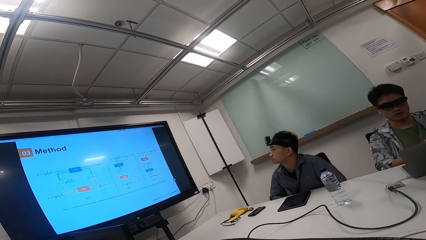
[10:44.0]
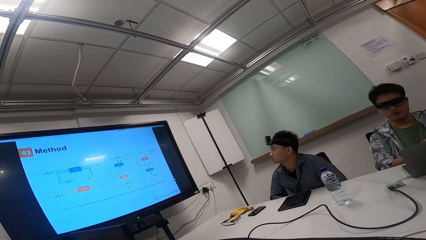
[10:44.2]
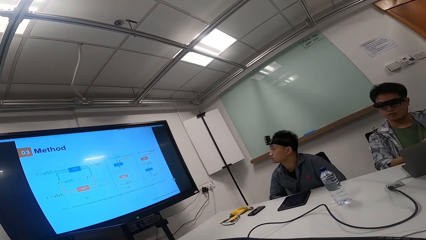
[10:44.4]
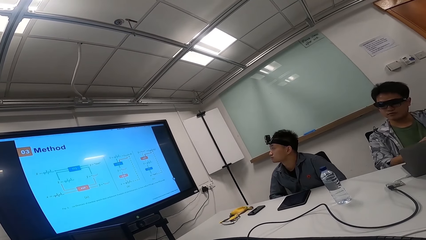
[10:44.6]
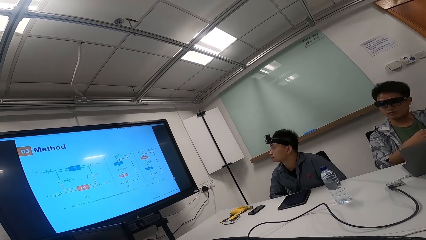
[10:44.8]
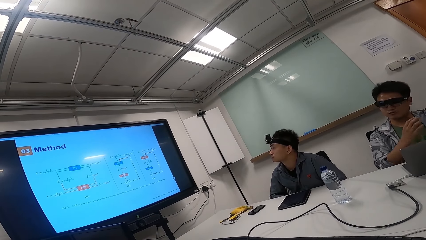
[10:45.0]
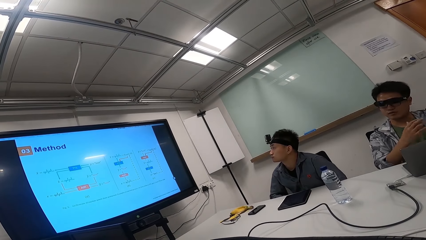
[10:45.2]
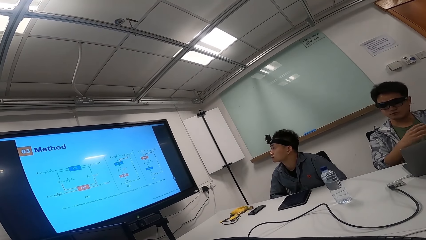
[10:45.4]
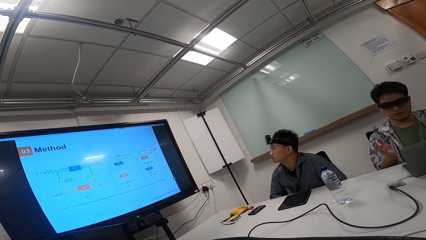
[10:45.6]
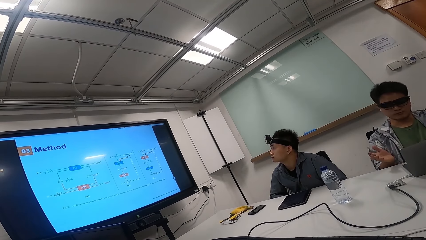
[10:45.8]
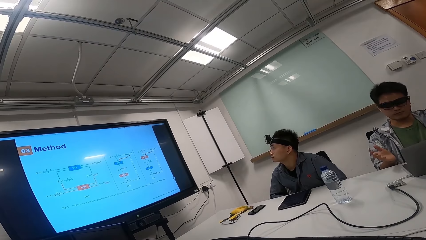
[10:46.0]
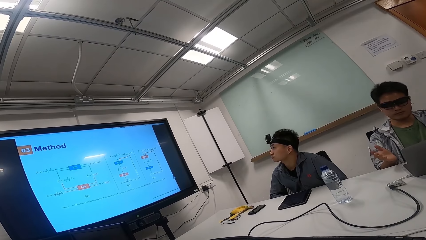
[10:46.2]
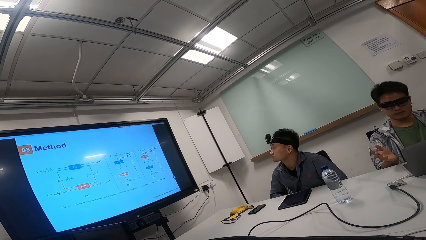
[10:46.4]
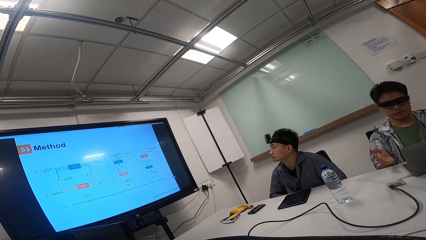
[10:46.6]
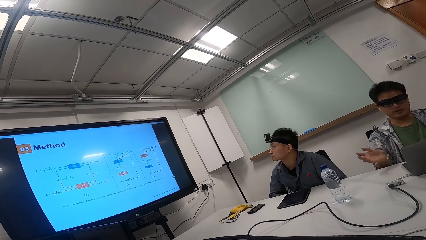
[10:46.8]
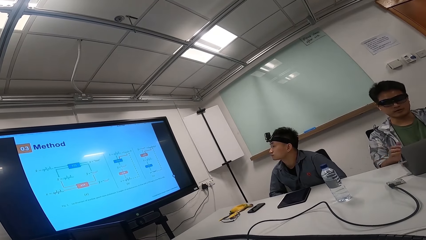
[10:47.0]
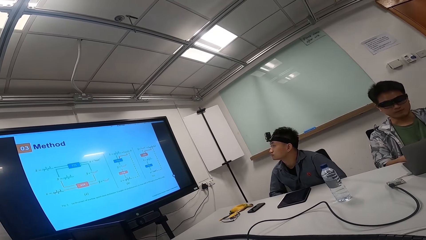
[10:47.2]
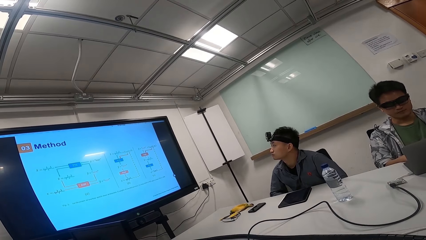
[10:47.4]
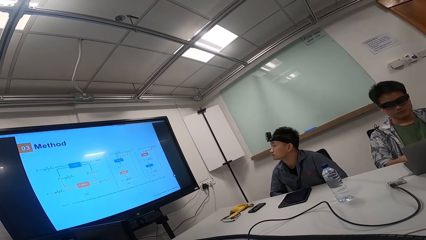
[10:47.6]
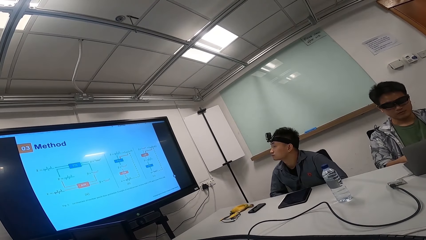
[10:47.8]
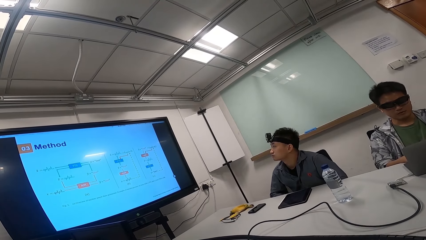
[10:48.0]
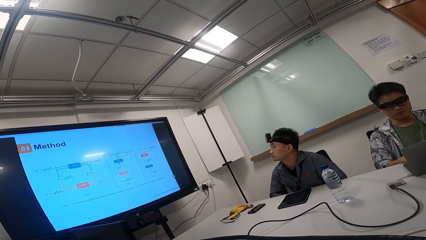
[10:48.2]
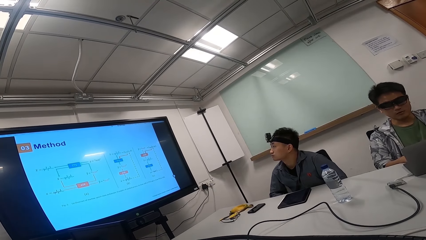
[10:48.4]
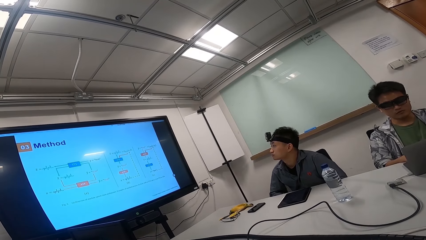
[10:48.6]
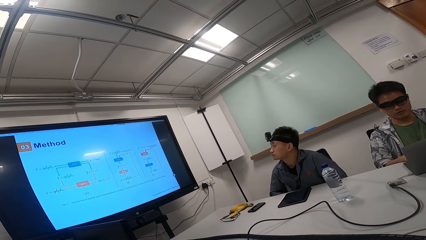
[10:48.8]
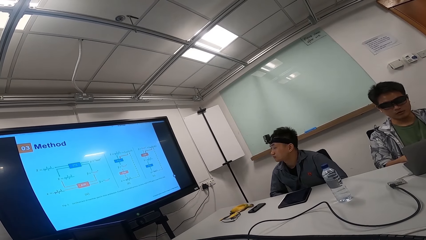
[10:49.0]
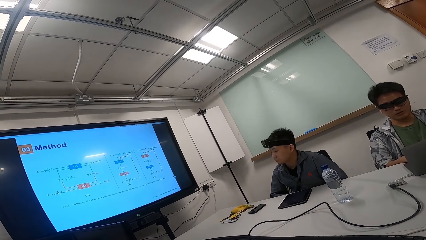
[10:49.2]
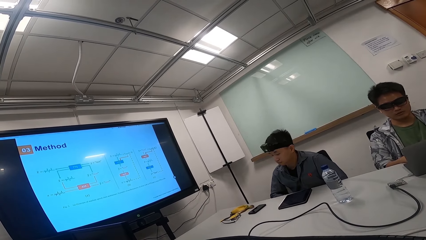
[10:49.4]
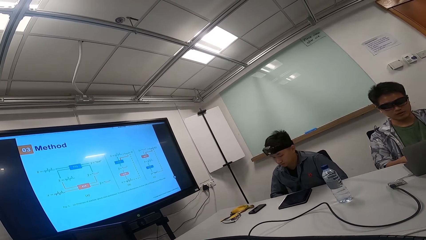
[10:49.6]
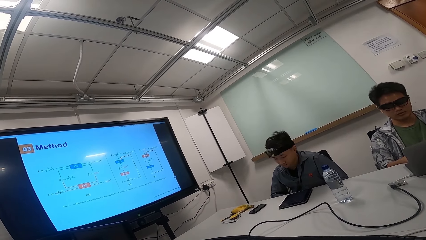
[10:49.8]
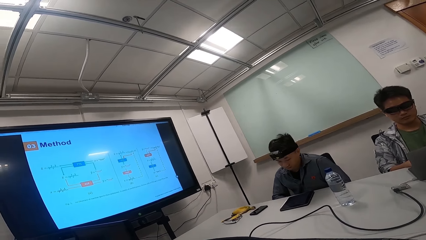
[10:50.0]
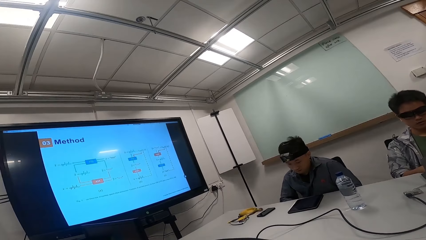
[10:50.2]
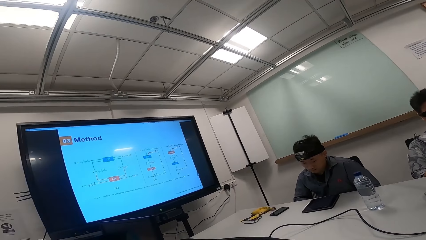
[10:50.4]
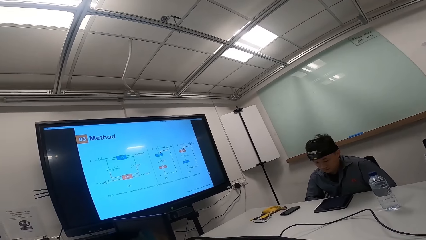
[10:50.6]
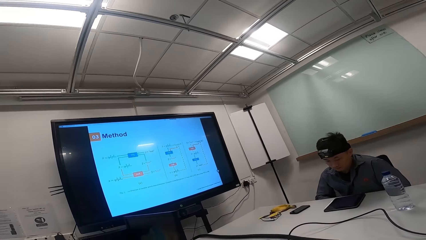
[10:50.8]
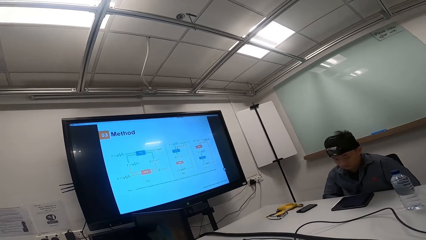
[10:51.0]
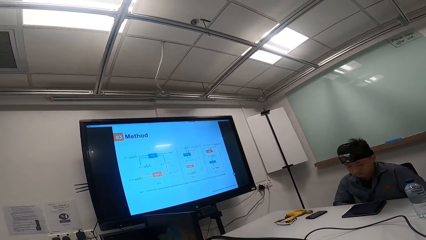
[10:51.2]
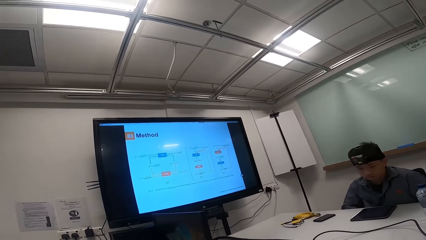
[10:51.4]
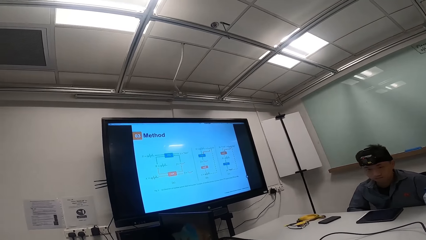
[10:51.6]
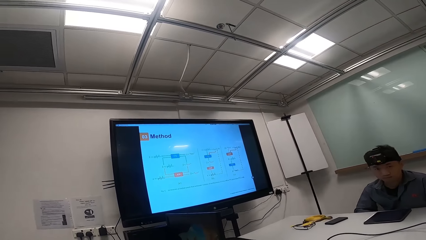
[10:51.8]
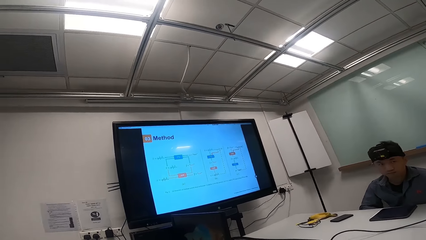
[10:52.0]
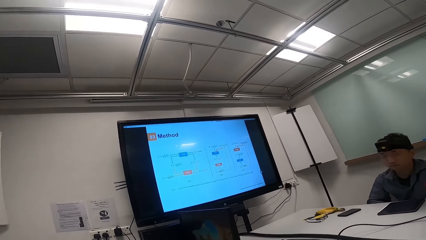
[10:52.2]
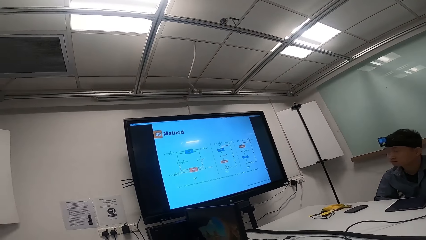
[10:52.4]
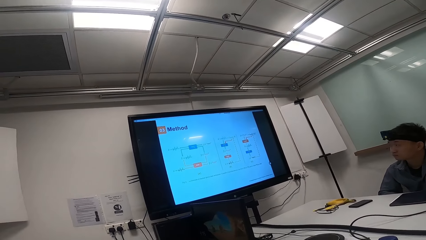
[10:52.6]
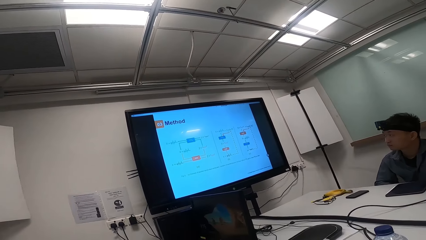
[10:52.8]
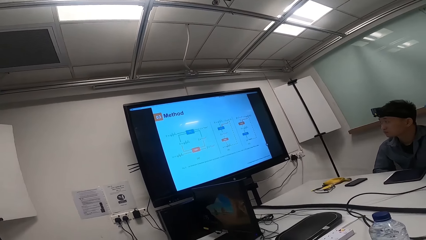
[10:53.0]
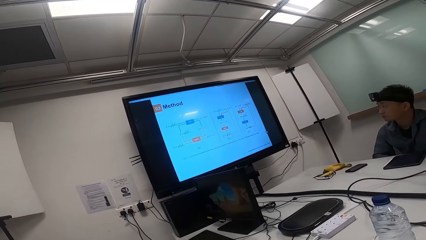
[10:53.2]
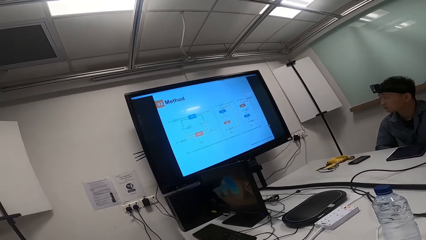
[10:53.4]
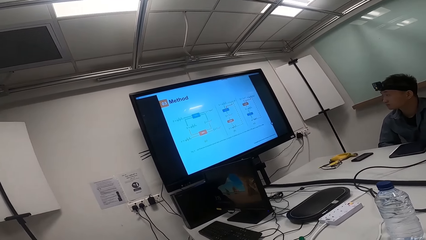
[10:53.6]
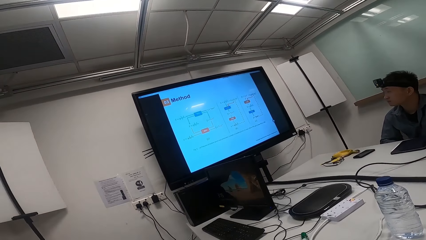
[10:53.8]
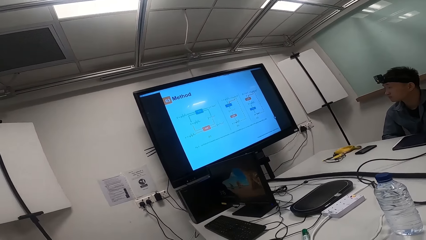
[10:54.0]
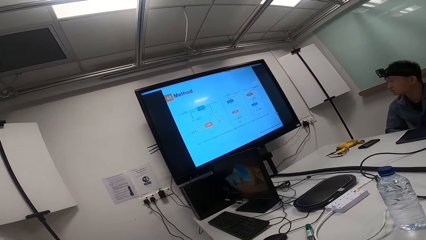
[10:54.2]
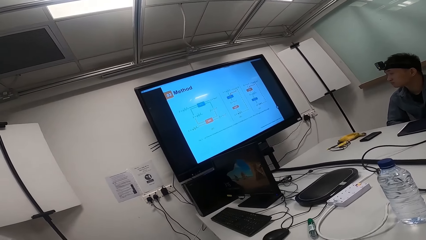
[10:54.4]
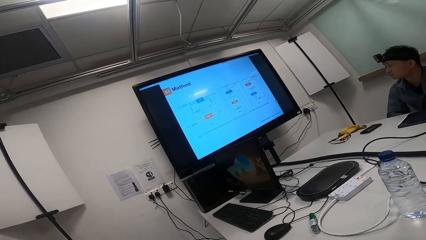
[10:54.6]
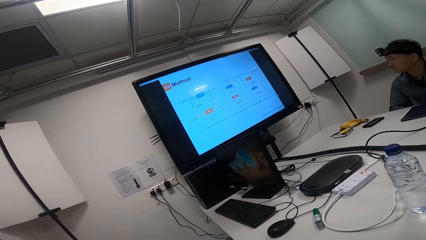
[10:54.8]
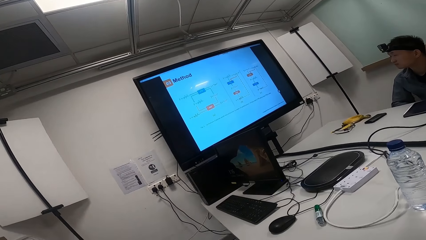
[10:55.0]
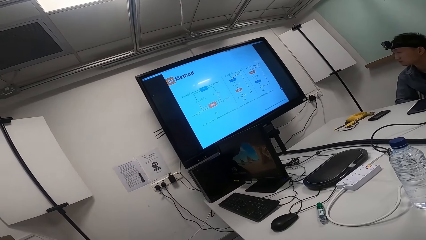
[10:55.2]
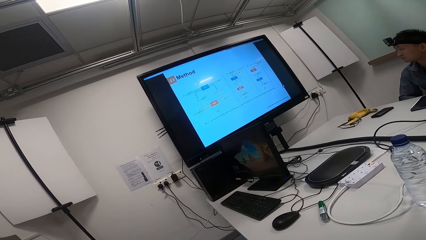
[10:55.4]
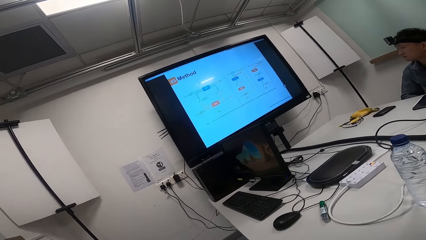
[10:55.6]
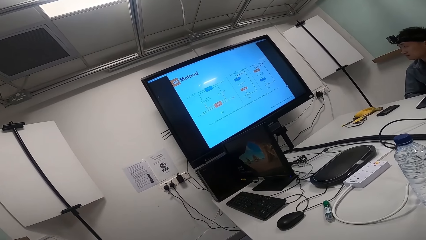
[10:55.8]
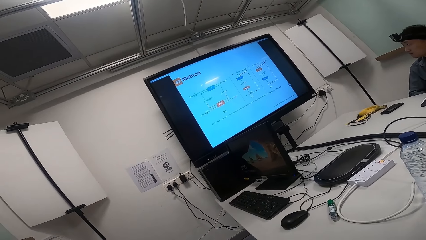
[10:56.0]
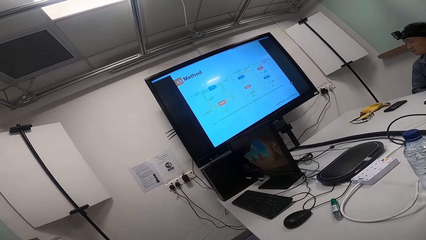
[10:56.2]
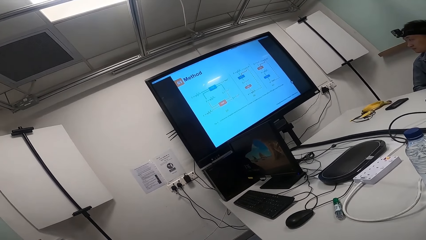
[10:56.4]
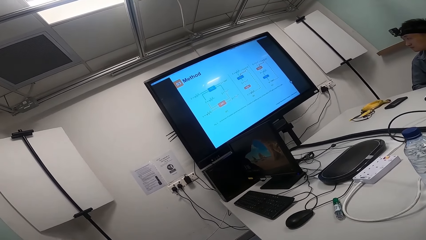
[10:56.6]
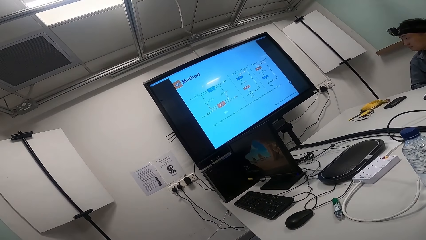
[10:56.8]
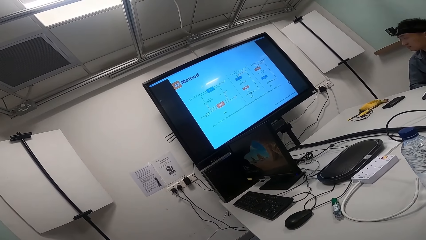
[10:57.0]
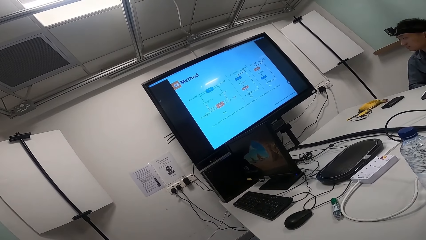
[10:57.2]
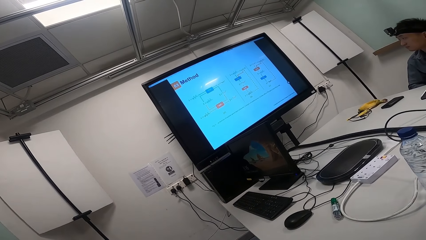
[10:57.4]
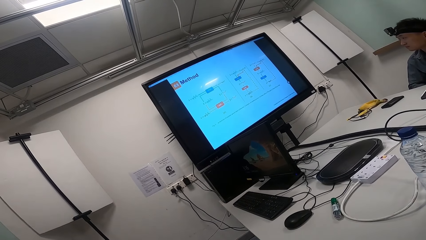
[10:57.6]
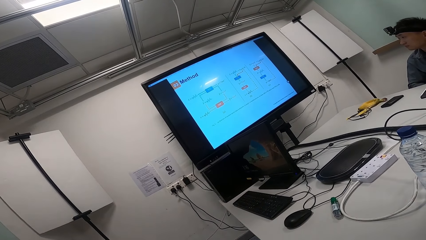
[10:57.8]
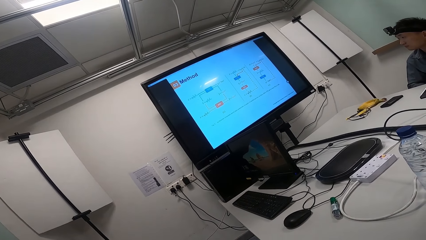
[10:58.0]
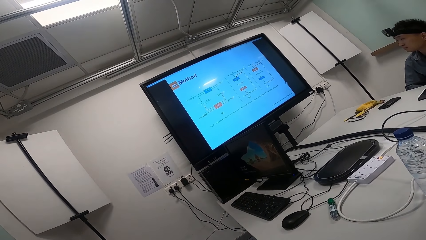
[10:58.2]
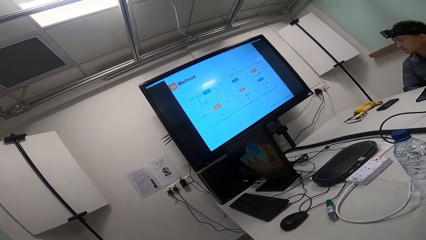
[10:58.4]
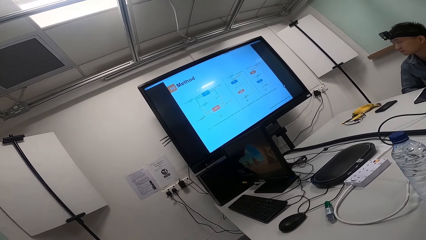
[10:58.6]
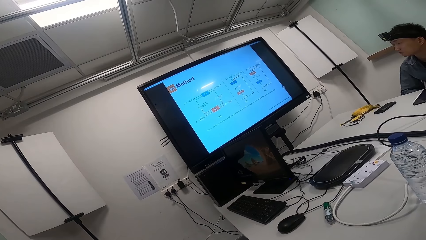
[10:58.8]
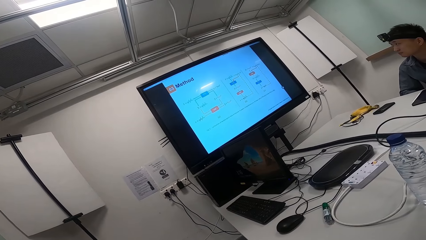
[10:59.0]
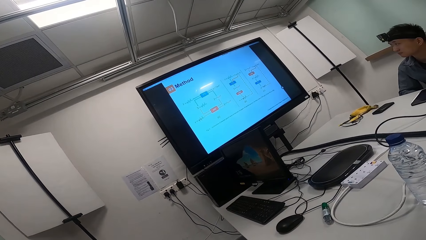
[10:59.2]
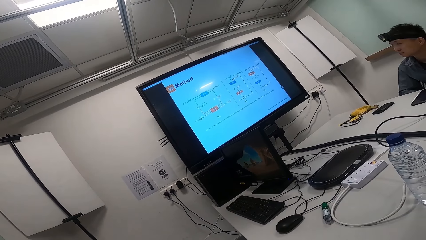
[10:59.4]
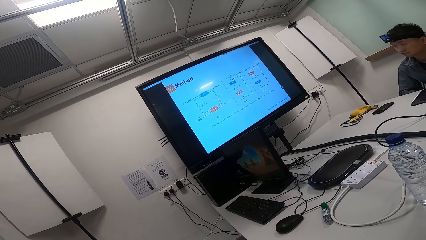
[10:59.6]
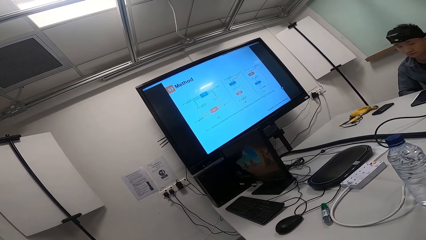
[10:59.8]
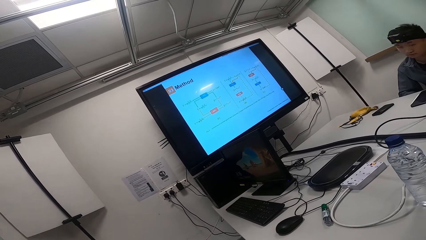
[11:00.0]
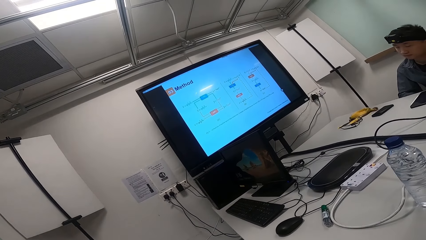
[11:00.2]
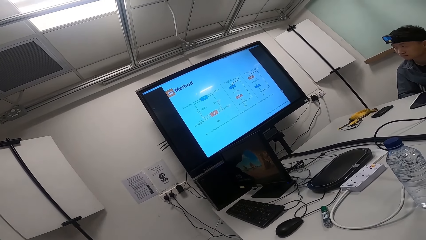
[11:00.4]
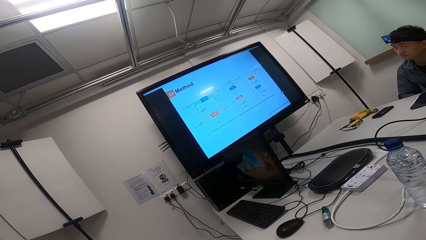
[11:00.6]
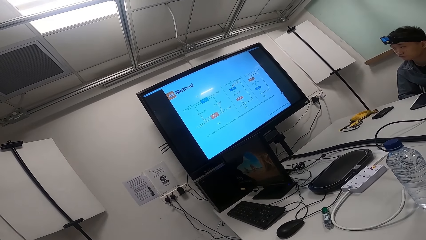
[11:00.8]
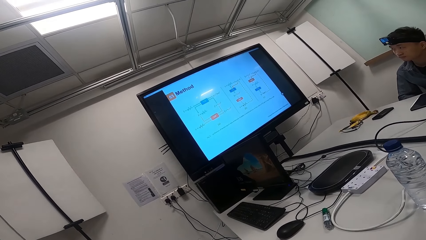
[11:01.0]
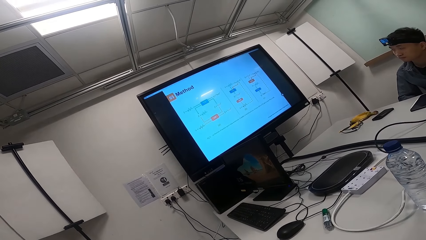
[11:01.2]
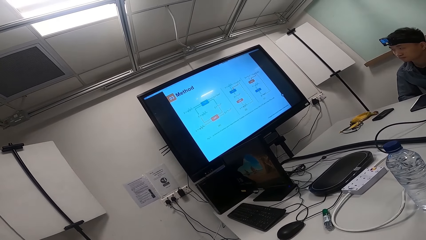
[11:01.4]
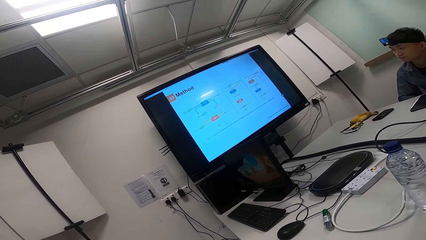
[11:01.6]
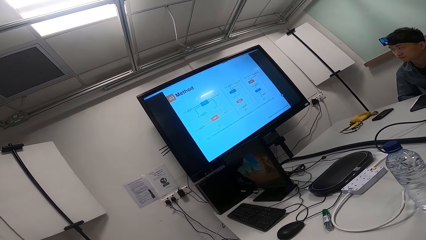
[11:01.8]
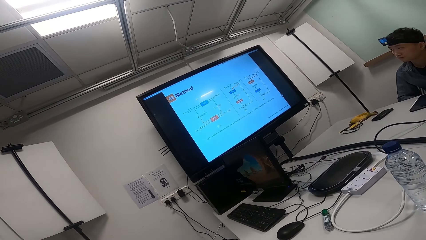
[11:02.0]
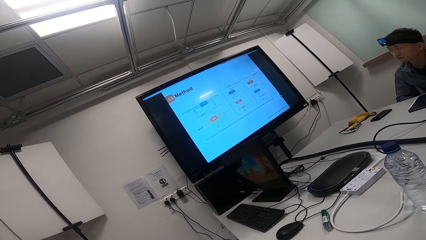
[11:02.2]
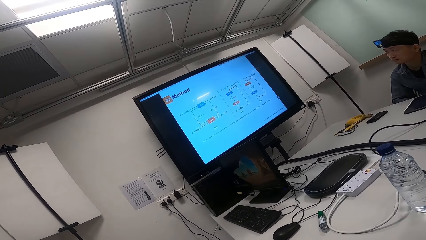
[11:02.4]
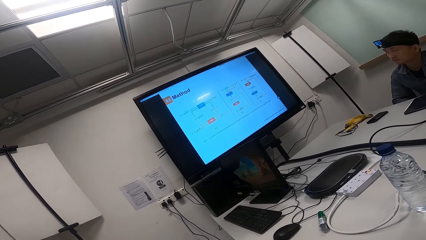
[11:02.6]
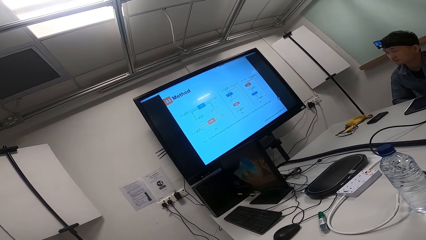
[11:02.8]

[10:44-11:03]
A man converses with the camera wearer and another man. The camera wearer looks at the screen. They look around the office. They look at the screen.
